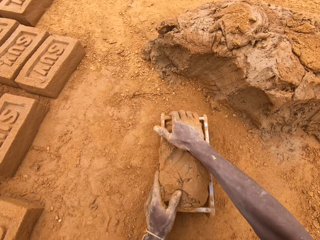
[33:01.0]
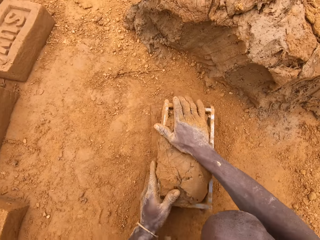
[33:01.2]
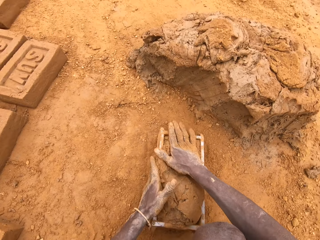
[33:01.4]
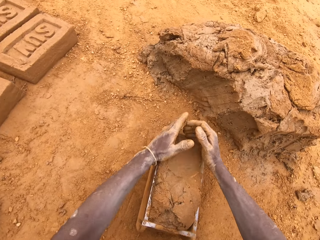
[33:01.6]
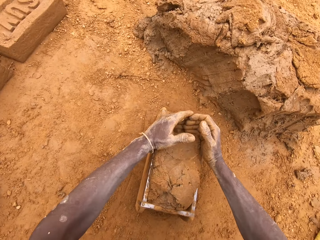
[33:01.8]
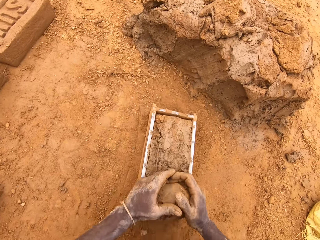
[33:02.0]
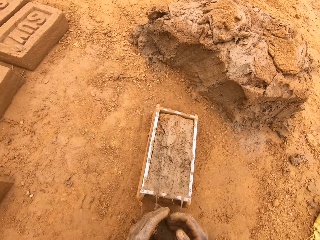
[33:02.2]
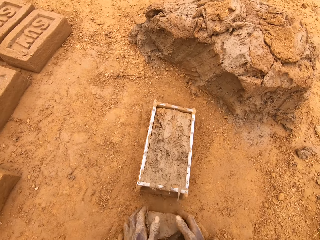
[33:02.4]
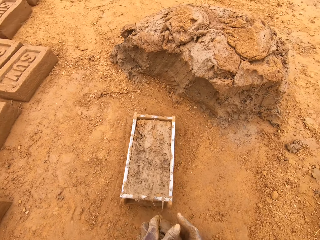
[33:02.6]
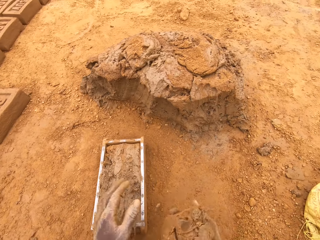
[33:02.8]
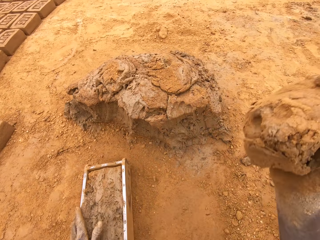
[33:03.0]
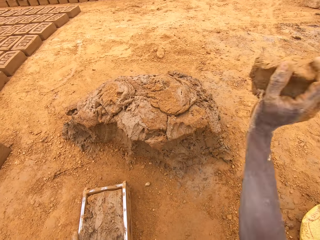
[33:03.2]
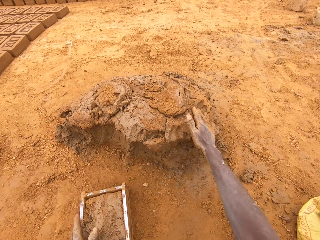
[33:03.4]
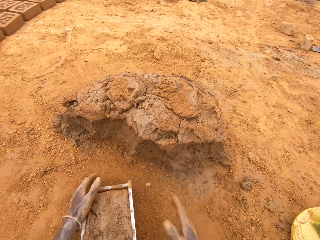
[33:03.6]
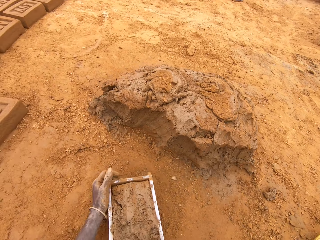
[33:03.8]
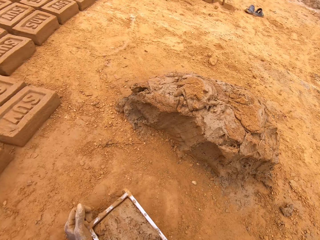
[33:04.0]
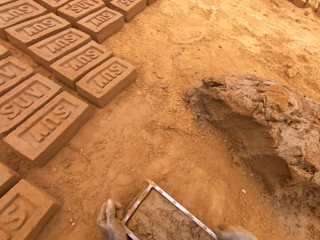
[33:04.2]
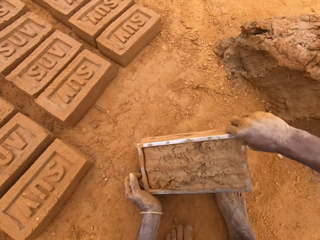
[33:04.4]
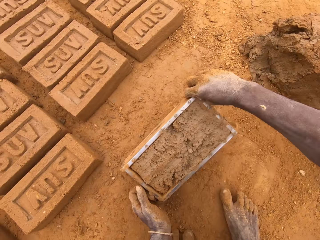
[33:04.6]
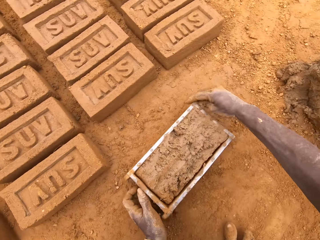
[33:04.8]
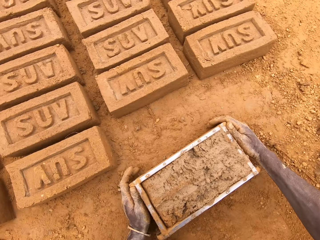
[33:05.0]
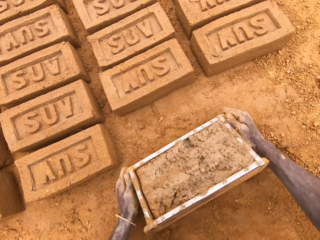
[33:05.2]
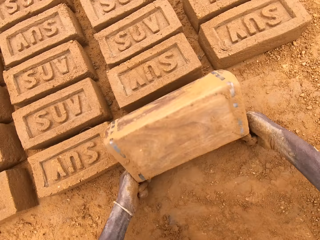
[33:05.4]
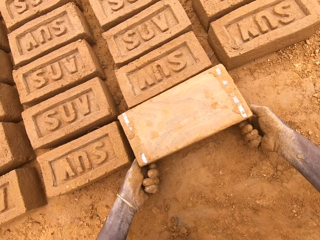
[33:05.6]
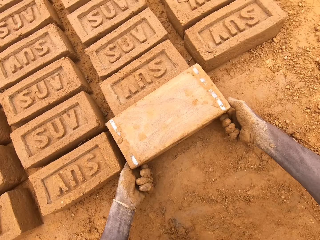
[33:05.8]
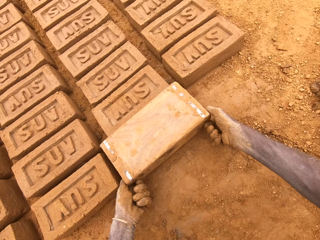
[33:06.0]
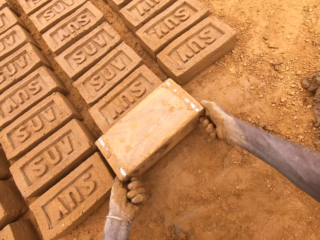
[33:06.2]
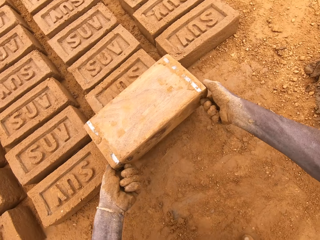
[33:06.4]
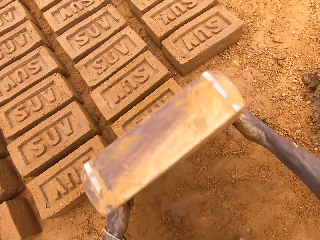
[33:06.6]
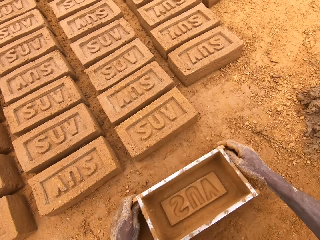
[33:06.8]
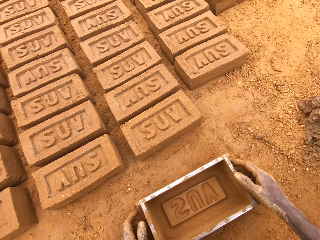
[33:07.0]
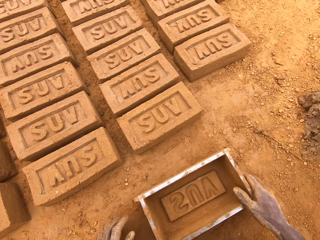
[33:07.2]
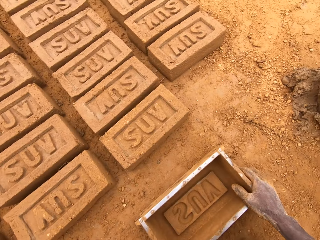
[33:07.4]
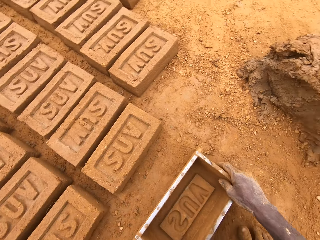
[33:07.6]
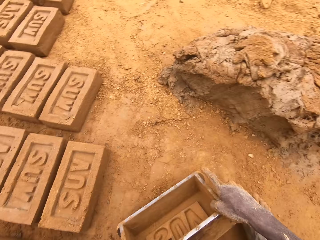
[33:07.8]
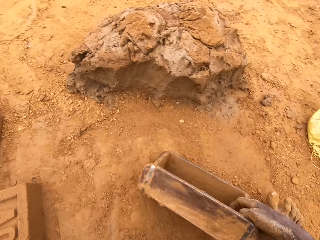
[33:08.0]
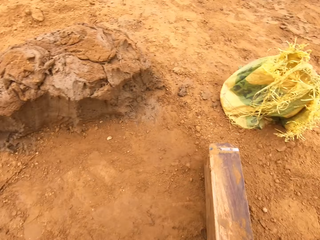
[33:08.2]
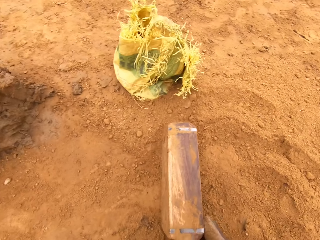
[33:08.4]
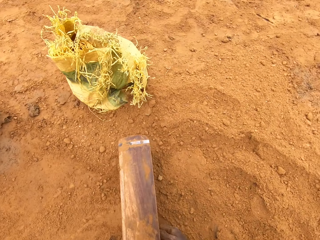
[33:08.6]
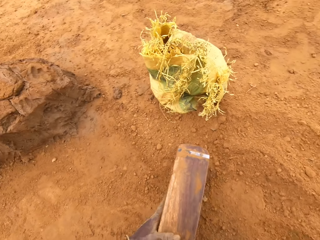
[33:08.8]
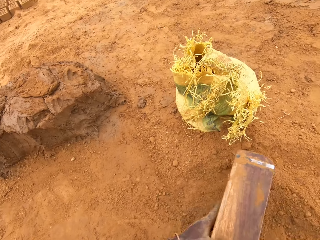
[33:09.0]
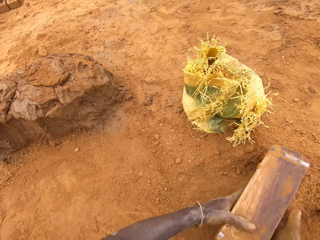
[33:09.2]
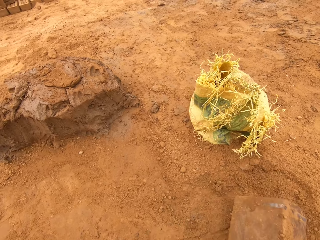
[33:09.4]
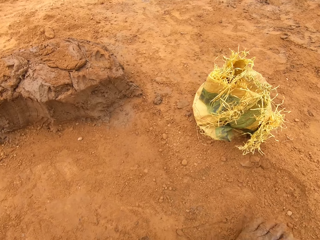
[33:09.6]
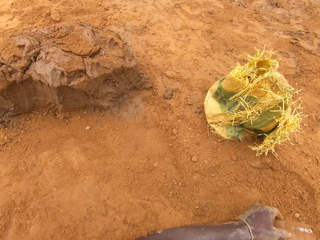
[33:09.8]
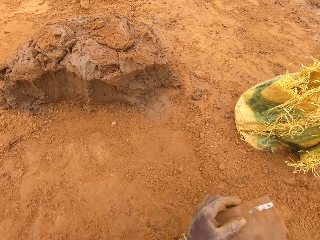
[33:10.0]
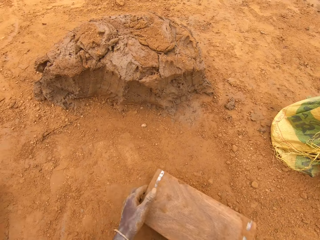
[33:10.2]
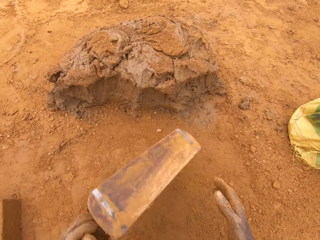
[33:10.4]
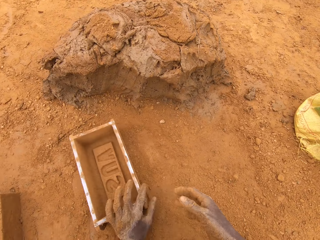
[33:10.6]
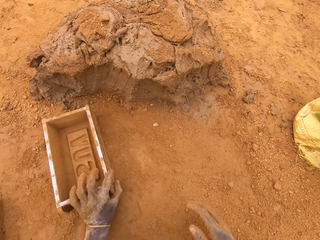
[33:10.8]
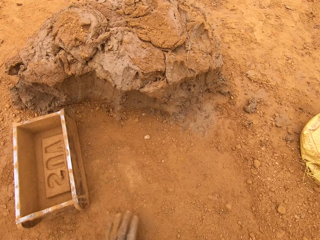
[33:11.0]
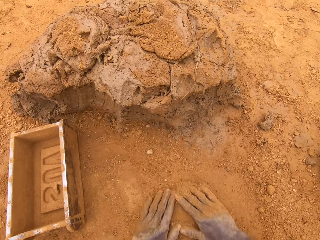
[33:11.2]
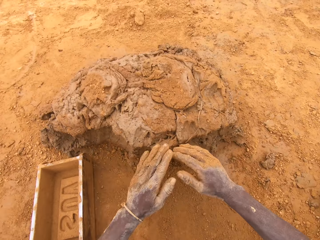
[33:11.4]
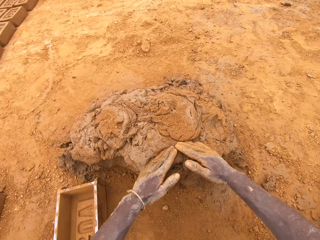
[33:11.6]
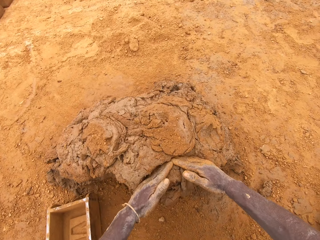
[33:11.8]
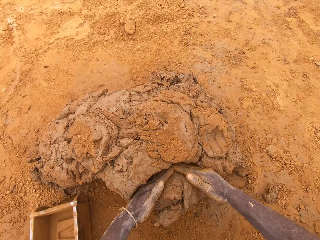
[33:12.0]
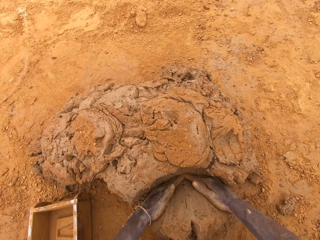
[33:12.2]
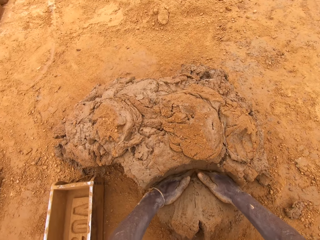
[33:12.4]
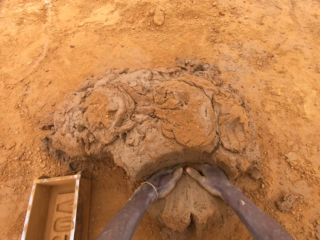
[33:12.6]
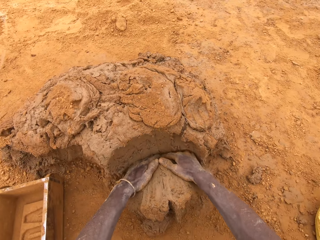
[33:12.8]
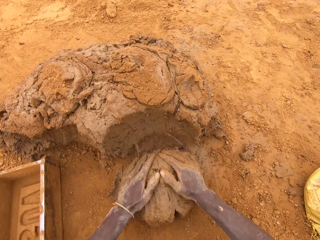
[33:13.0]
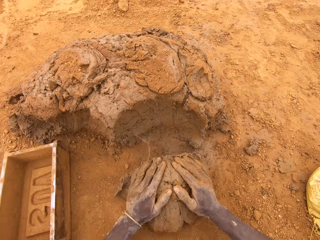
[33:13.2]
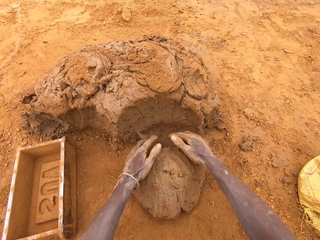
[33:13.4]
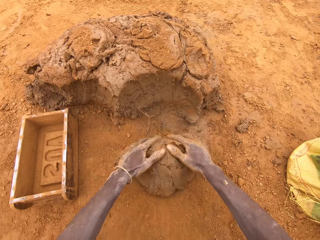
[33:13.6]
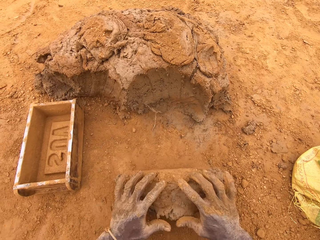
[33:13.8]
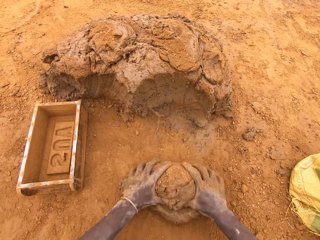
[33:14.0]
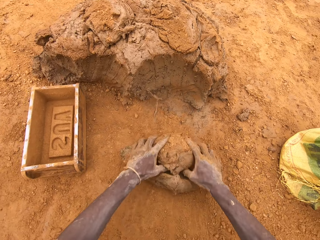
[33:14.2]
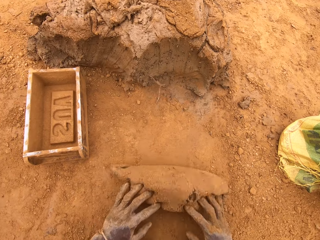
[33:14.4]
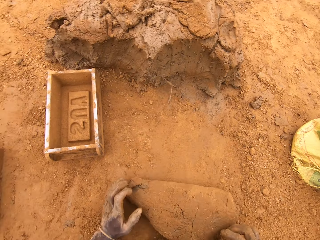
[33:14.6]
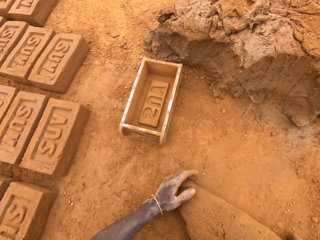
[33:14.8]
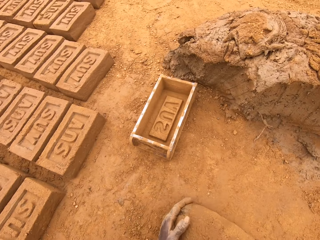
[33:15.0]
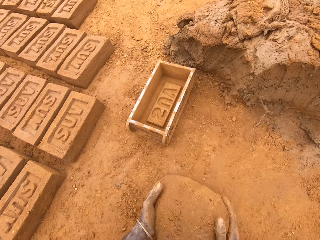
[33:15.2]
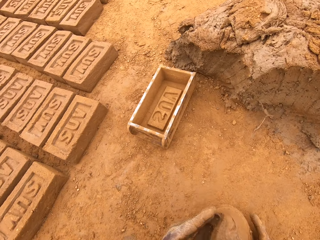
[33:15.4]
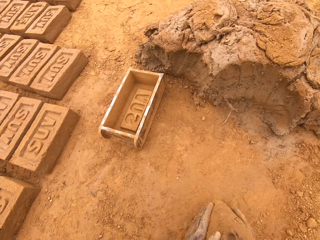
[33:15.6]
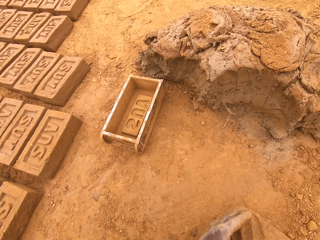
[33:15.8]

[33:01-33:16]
The camera wearer presses clay or mud in a box or brick mould. He cuts the mud in the brick mould, levels the clay in the box, throws the mud on a heap of mud, and moves the box. He puts a brick on the ground from the brick mould, puts sand in the brick mould, and pours the sand on the ground from the brick mould. He cuts the mud on the heap of mud, scoops the clay with his hands, and moulds the mud on the ground.

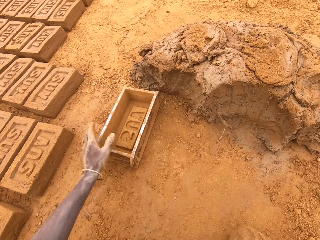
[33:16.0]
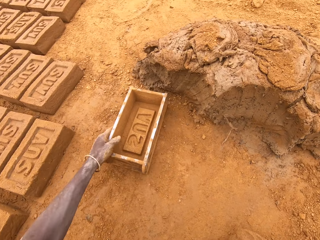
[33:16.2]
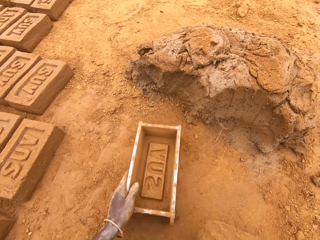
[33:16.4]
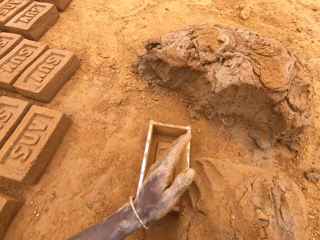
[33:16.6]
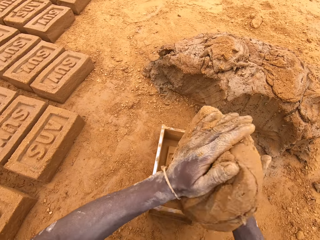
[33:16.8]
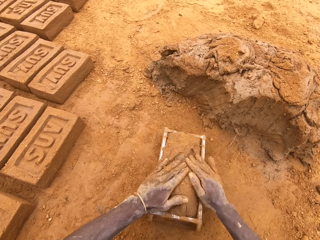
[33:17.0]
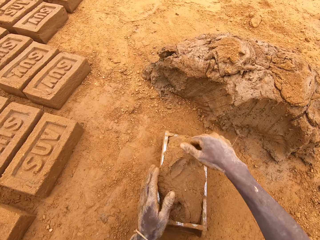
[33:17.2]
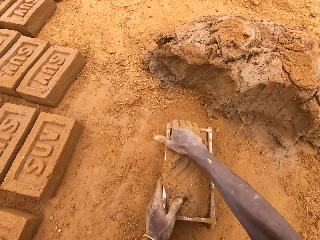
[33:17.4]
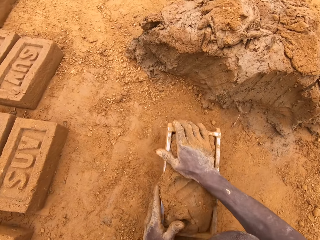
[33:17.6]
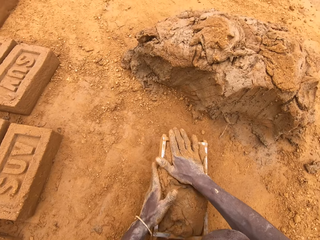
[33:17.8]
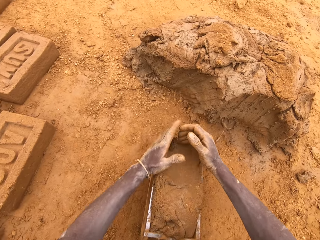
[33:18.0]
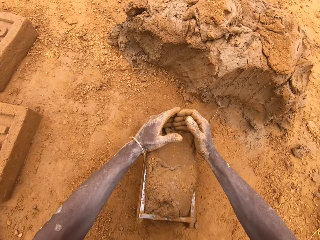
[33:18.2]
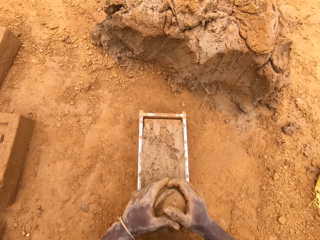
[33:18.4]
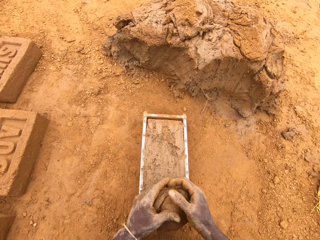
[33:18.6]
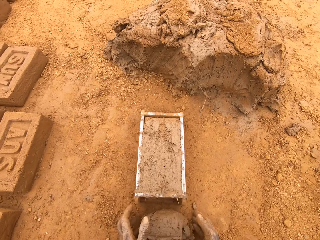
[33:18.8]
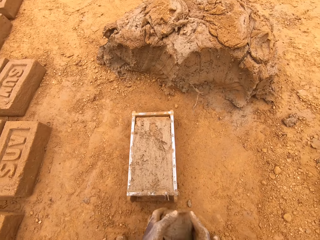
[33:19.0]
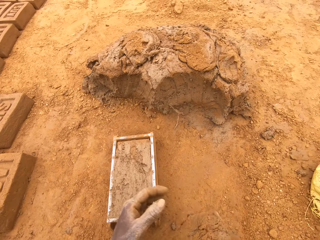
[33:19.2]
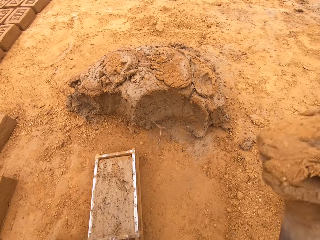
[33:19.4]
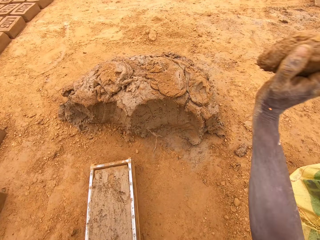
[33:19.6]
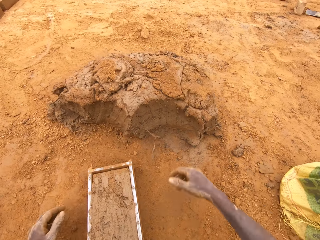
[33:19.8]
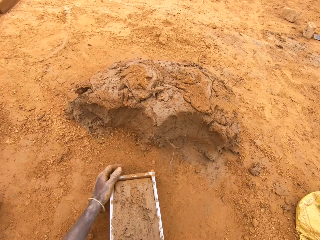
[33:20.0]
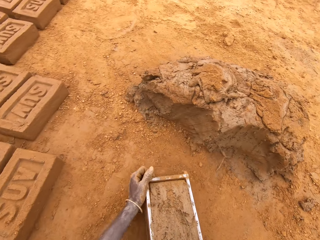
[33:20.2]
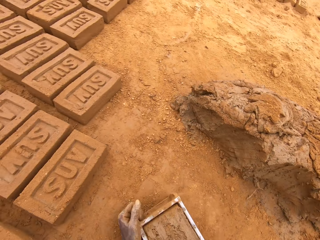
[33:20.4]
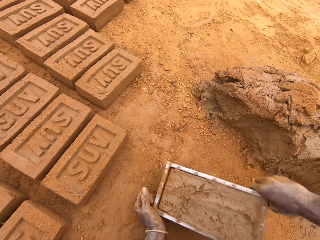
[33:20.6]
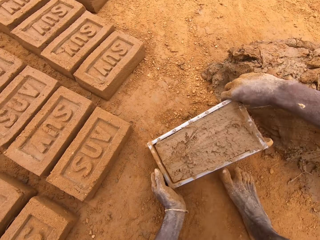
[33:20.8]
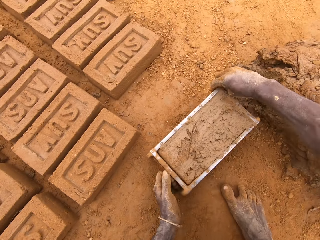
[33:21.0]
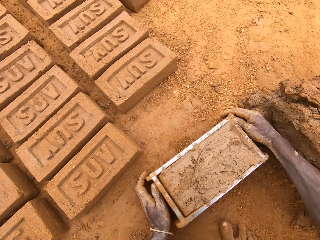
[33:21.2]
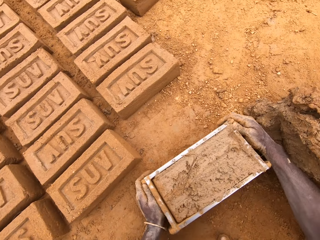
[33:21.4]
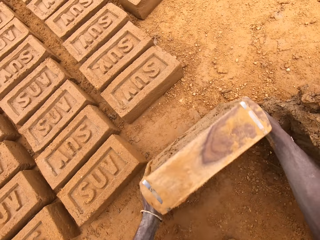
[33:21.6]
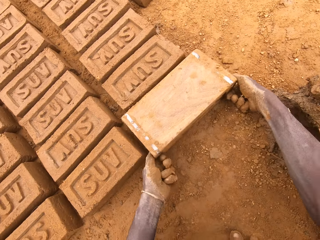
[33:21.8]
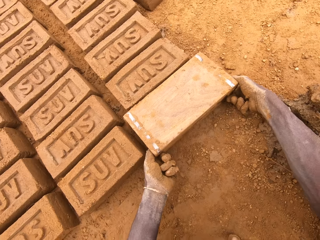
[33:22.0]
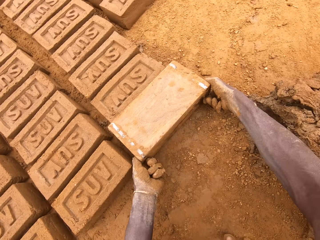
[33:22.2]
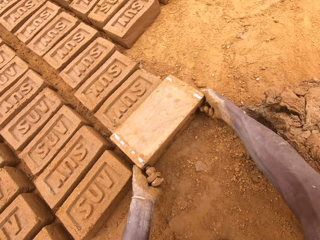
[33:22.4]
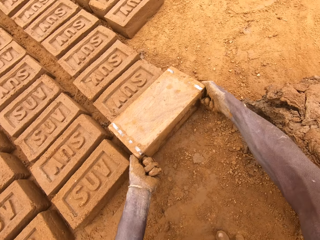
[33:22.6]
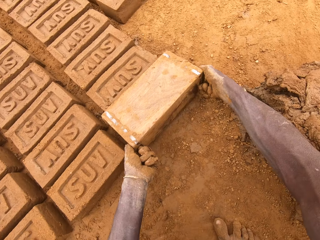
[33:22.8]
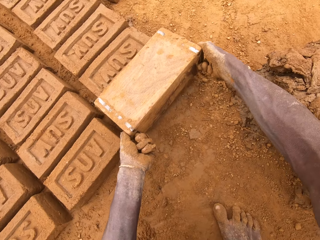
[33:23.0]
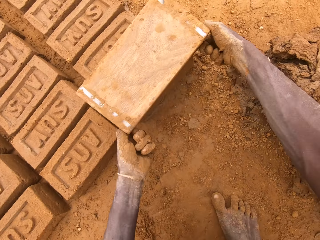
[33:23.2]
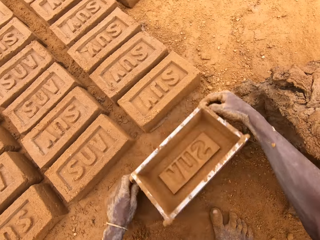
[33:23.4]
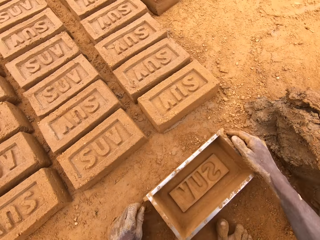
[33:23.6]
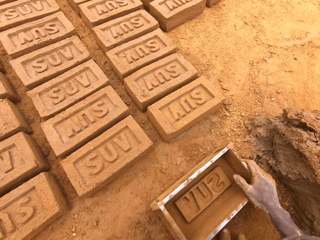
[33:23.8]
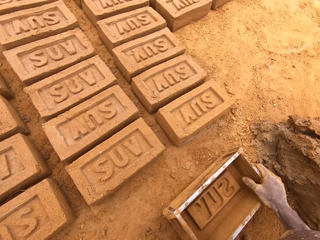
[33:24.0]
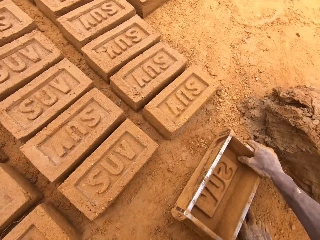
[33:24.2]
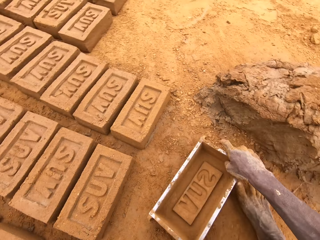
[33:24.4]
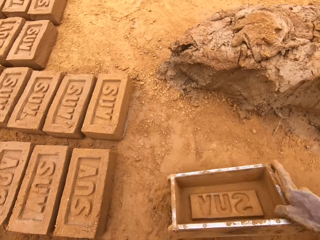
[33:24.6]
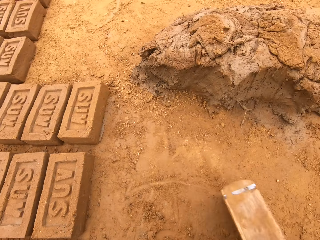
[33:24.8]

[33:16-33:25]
The camera wearer moves a box or brick mould. They put mud or clay in the brick mould, press the clay in the box, cut the mud in the brick mould, and level the clay in the box. They throw the mud on a heap of mud, move the box, and put a brick on the ground from the brick mould.
